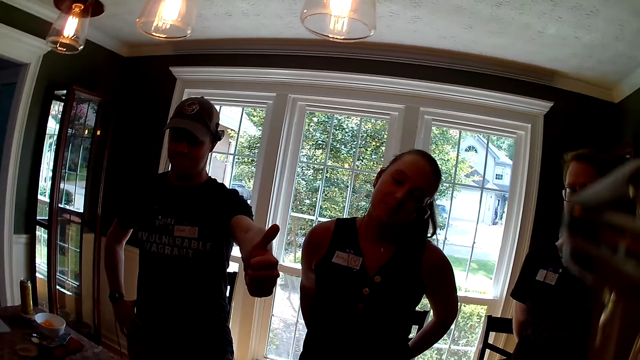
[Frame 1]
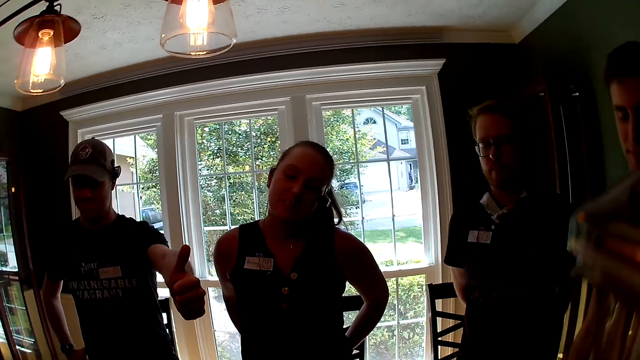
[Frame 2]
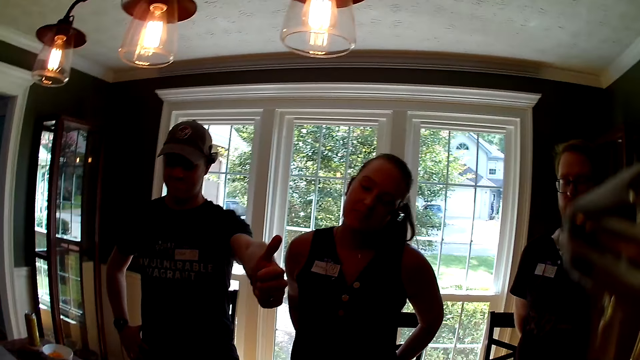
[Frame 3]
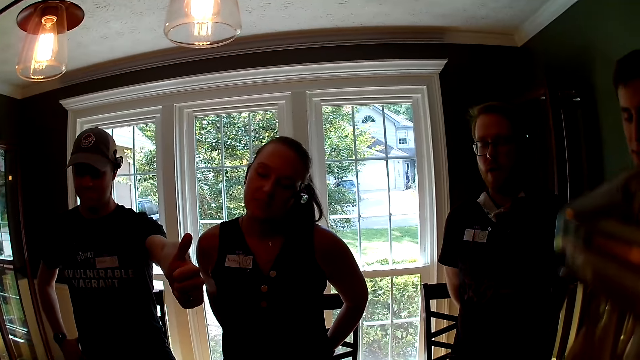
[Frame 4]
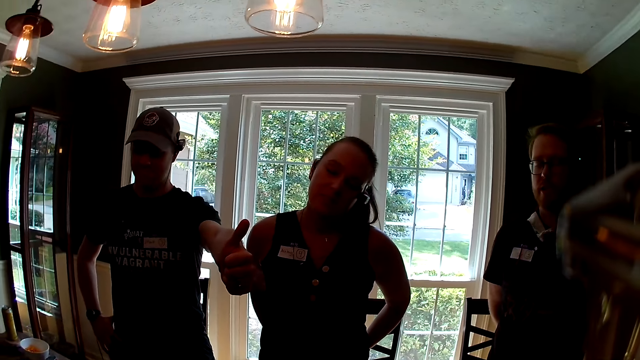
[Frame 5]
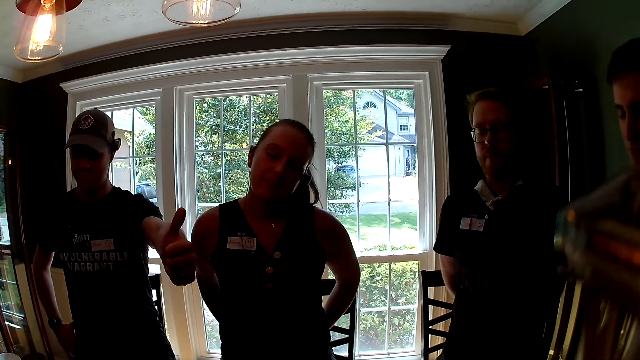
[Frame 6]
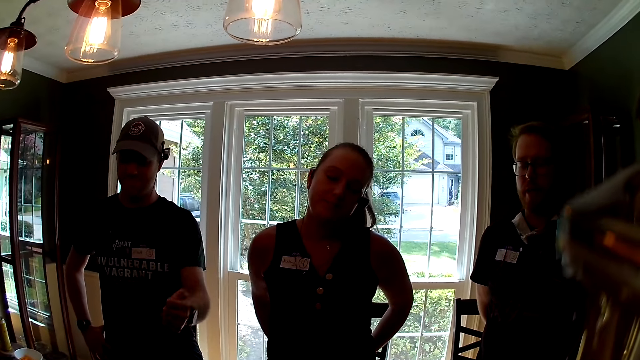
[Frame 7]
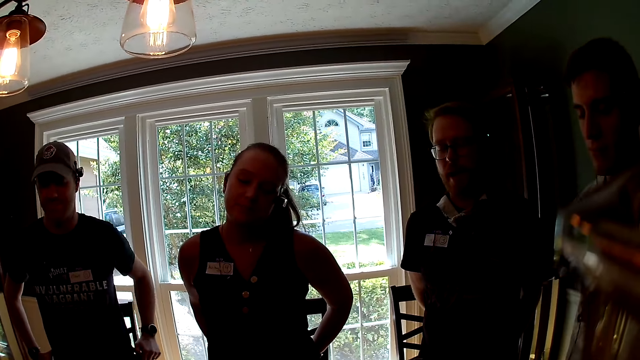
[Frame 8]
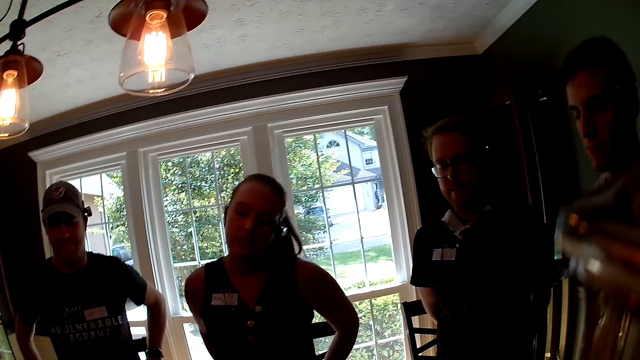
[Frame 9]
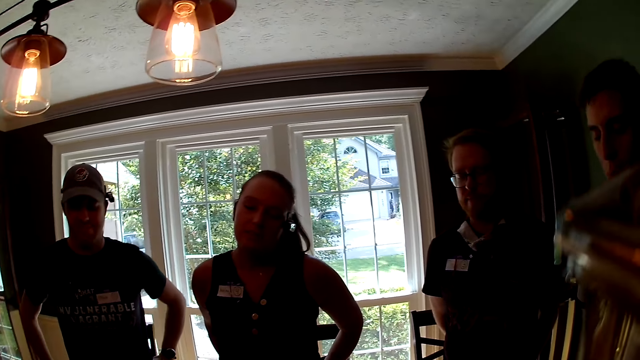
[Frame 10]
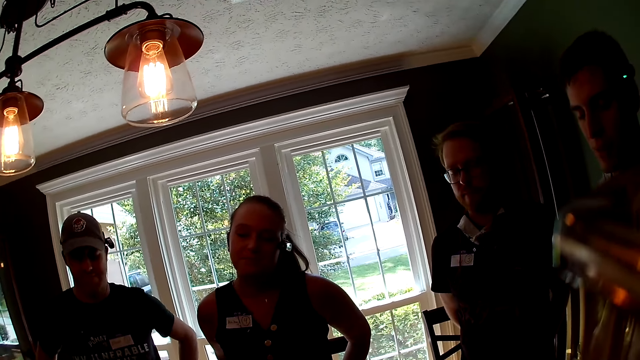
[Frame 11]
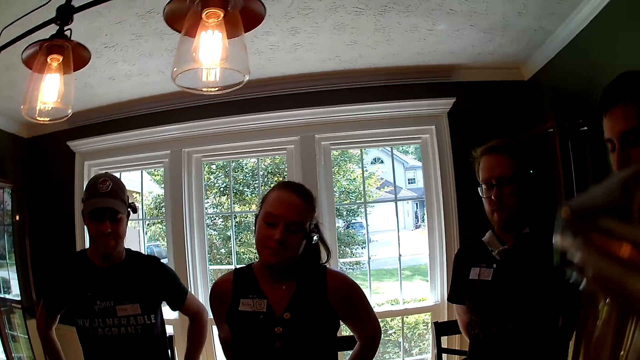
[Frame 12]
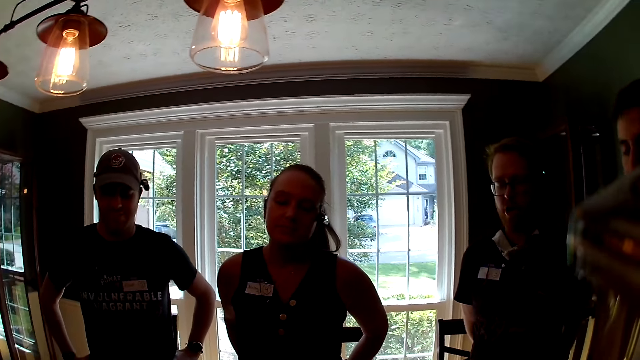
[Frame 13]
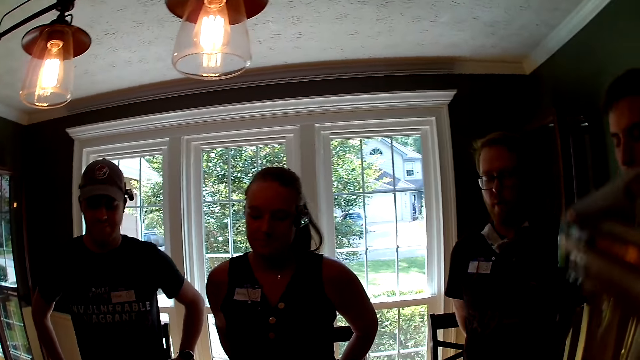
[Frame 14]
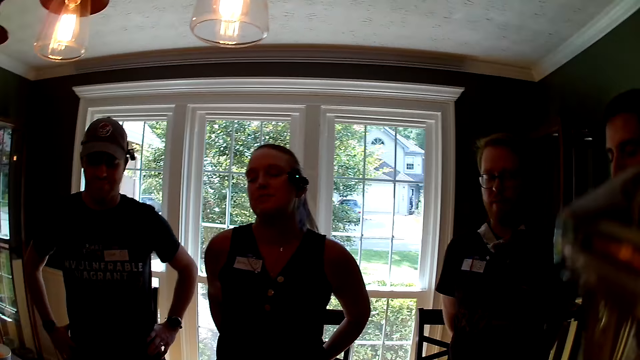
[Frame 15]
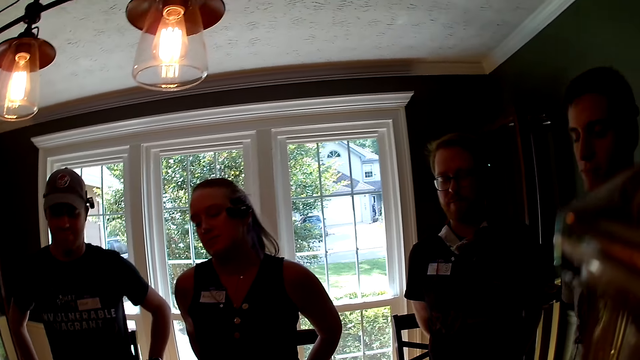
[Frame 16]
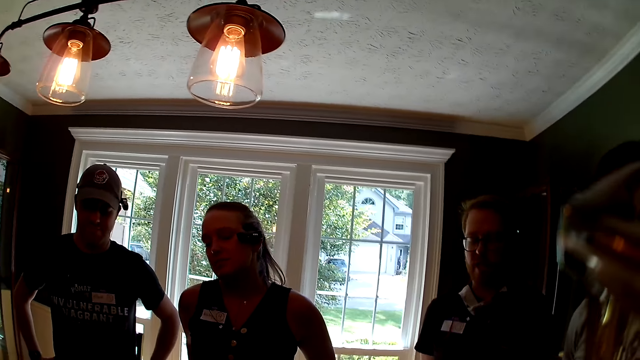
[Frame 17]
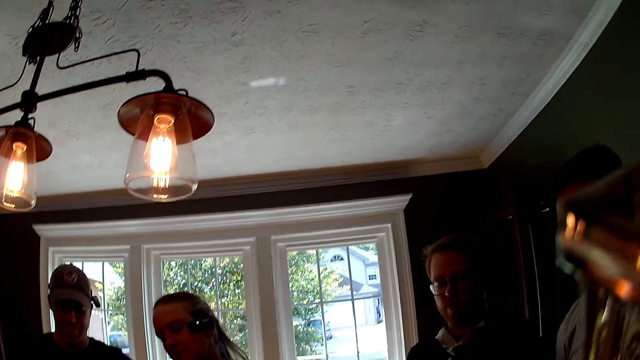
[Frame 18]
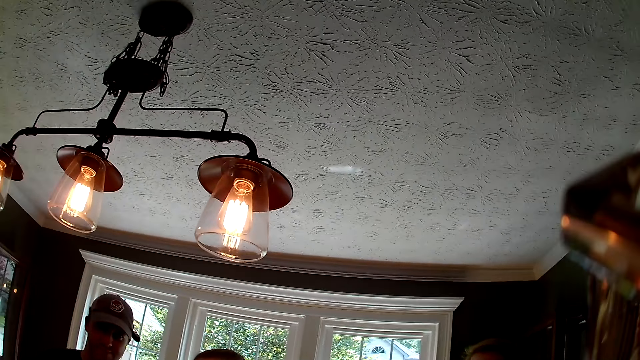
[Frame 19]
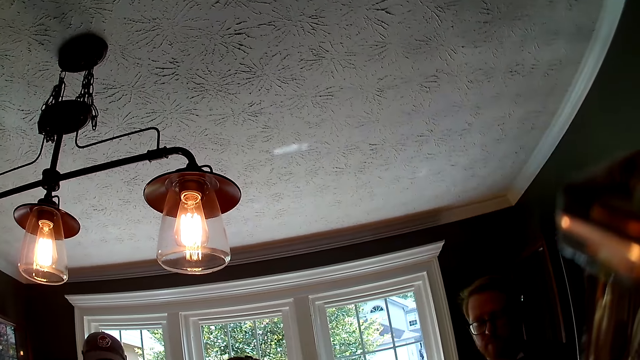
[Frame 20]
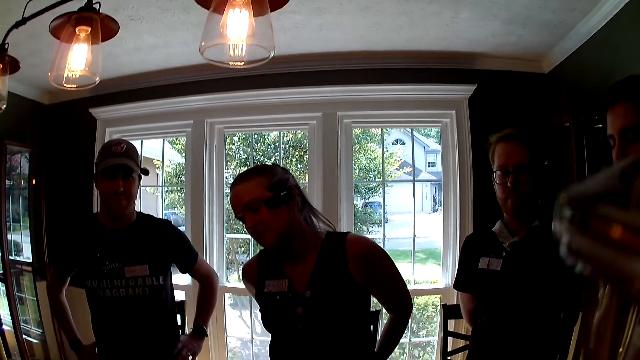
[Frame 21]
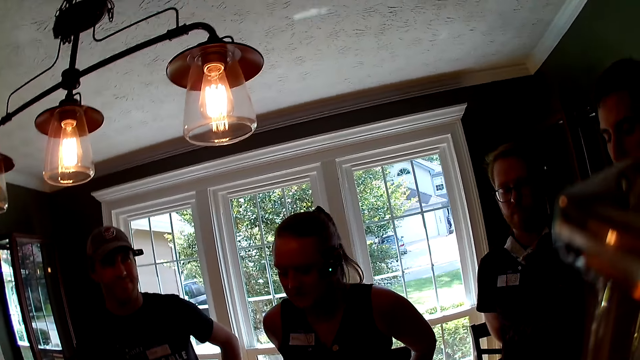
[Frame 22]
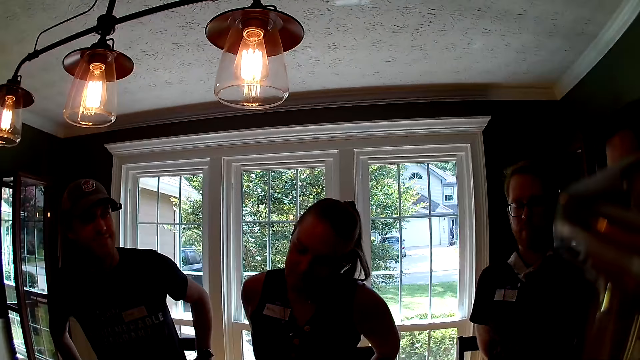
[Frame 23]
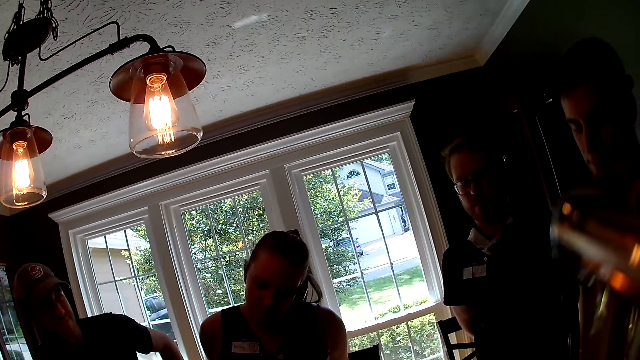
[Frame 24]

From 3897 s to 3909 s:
The camera wearer looks around. The man drops his left hand.

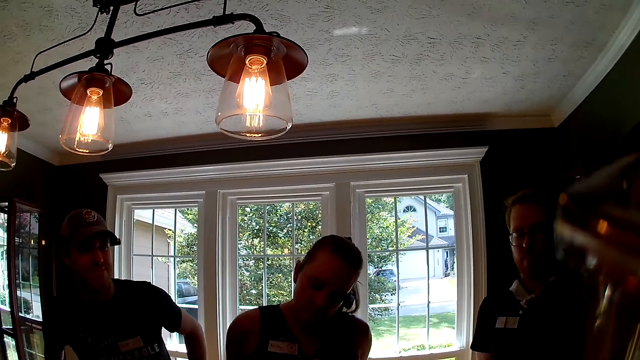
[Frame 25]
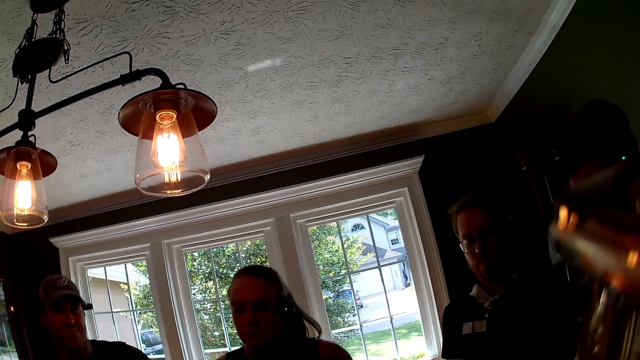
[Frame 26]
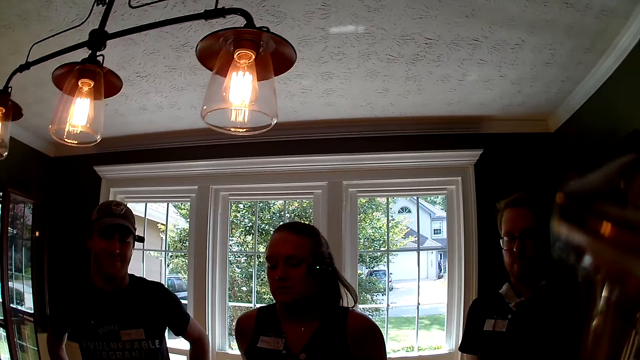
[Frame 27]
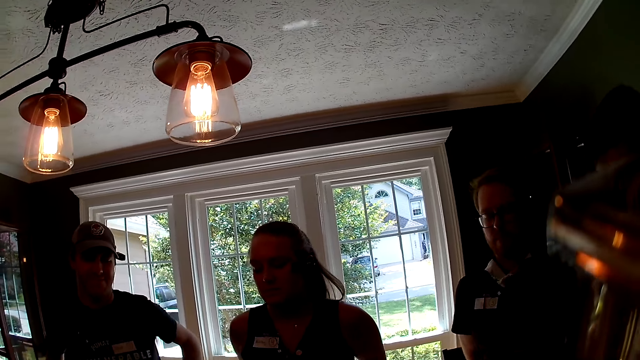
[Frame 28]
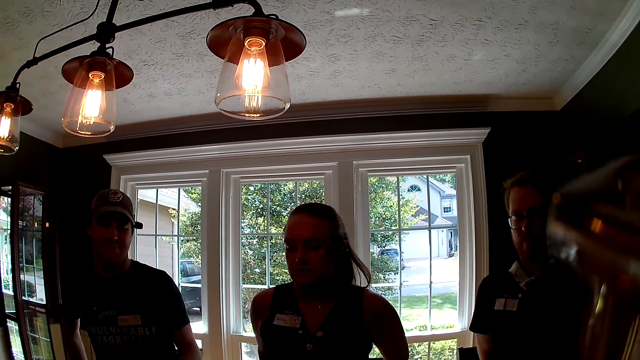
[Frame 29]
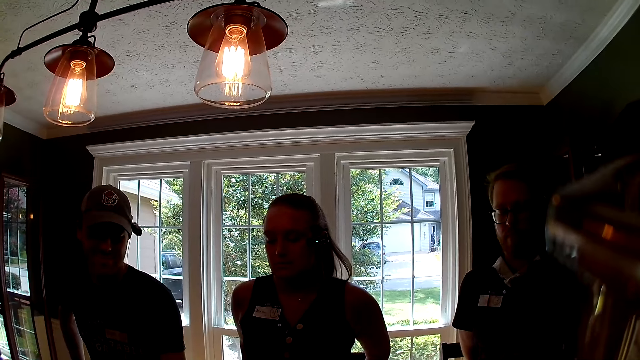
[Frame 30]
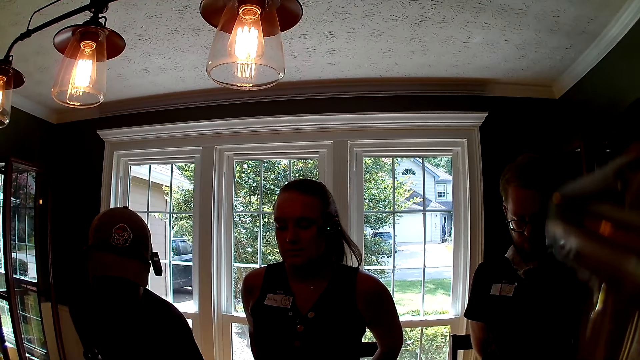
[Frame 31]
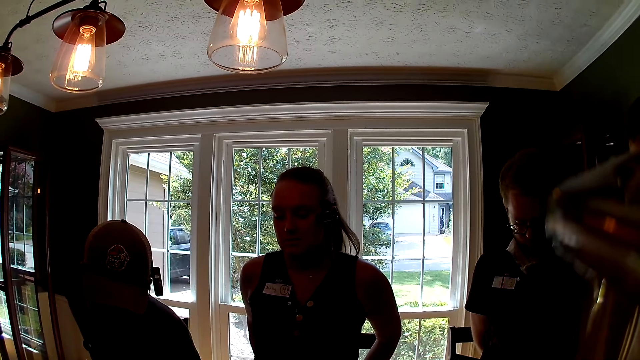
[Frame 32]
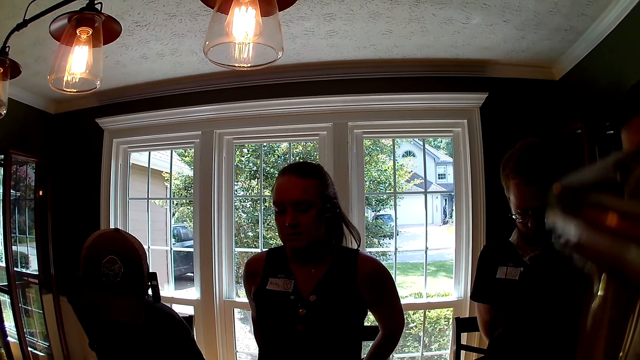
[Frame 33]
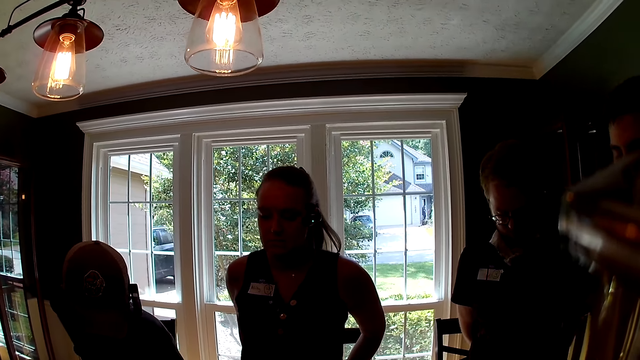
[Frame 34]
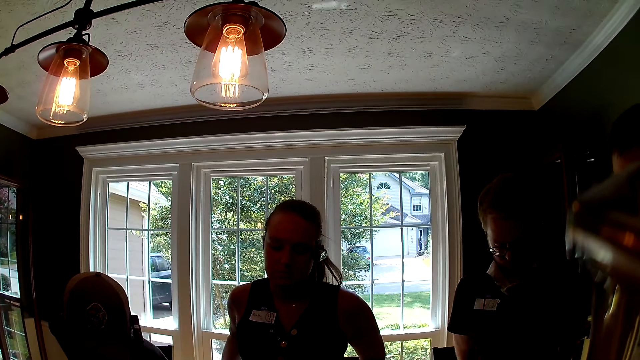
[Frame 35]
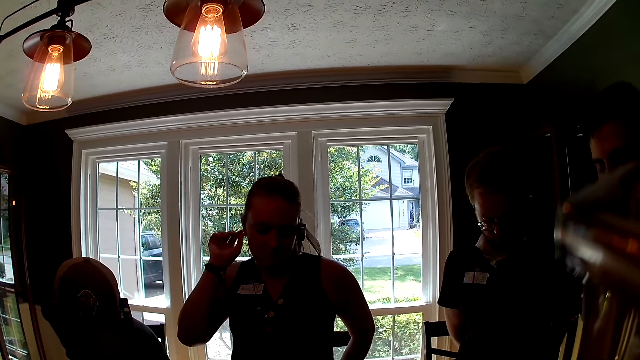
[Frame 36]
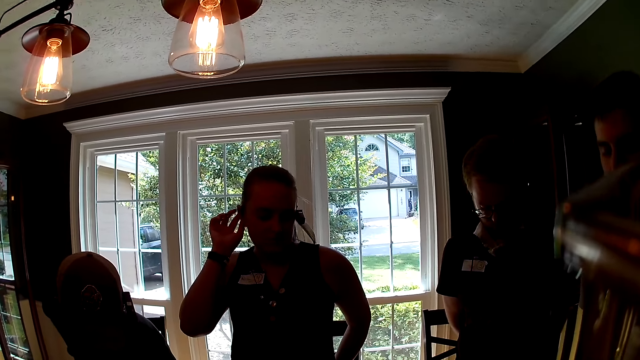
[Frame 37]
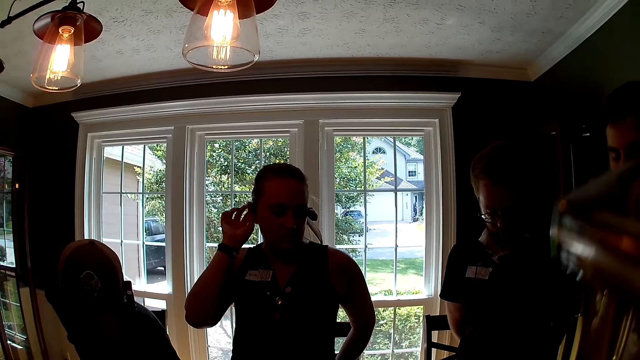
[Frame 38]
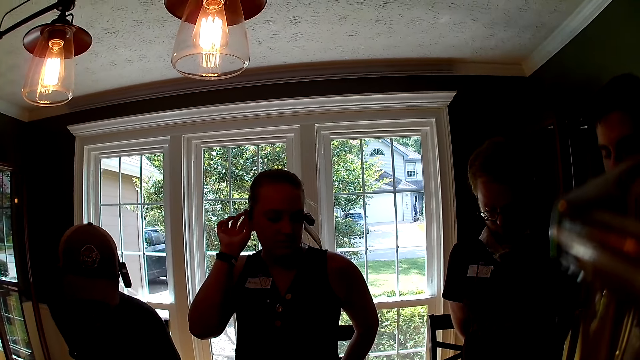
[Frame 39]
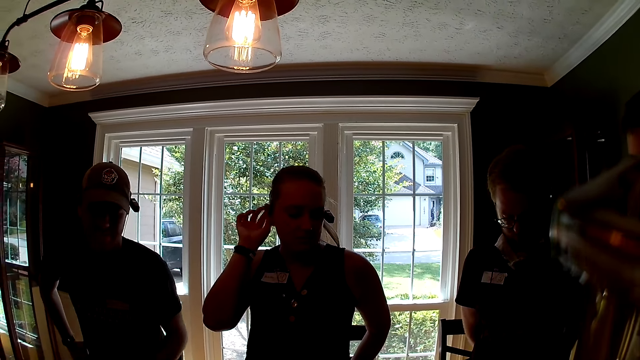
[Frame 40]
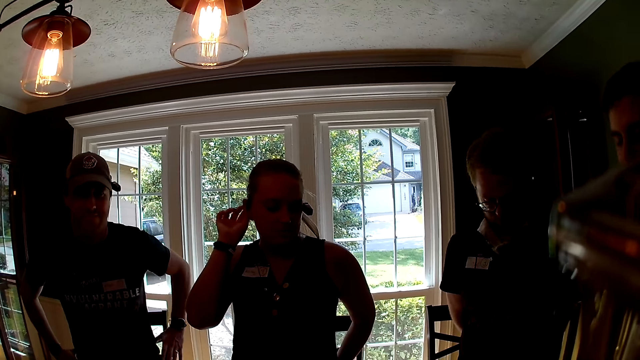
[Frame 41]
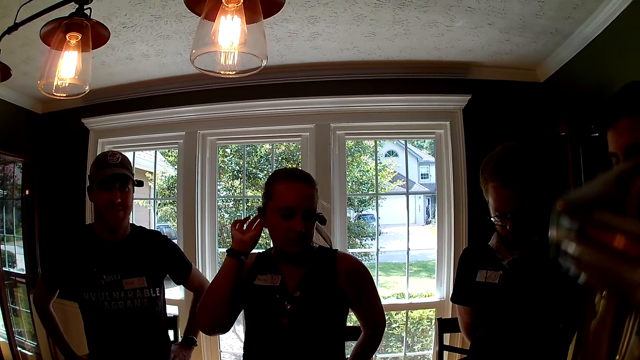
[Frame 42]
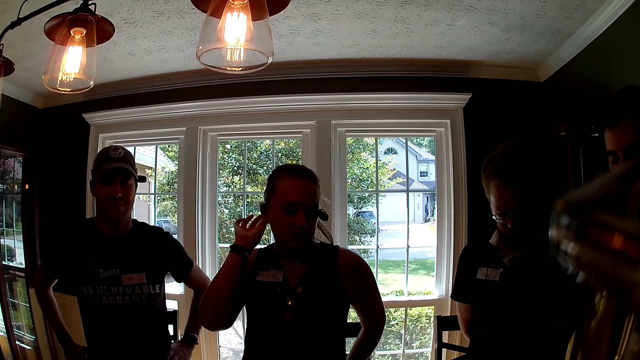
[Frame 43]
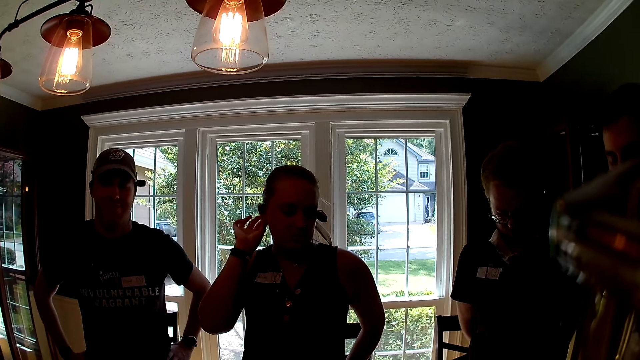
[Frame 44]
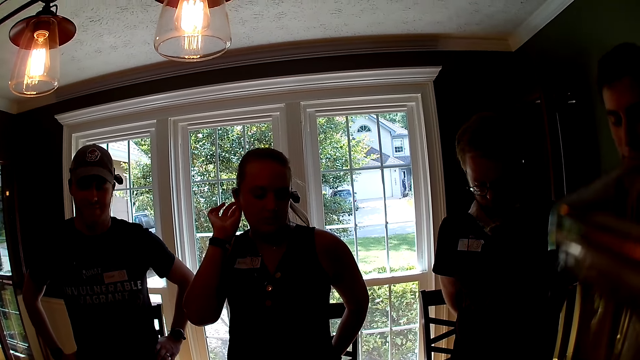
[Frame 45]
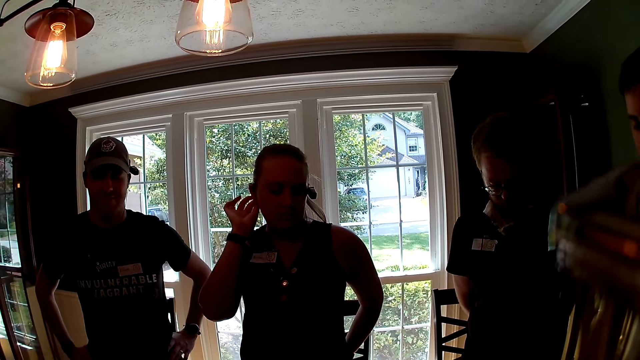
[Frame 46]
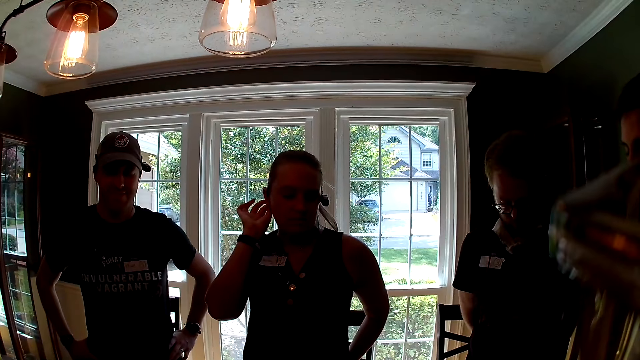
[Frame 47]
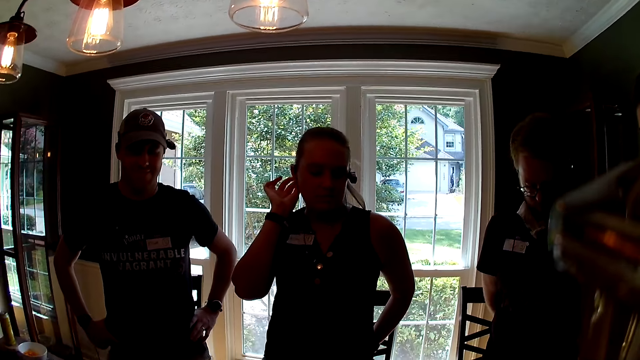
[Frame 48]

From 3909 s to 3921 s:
The man bends over the table. The woman touches her ear with her right hand.
